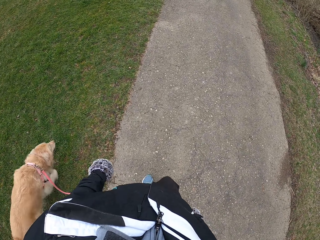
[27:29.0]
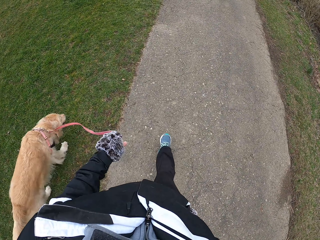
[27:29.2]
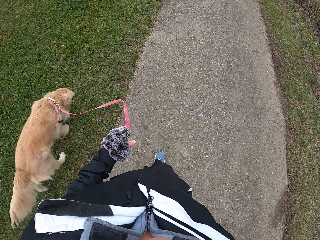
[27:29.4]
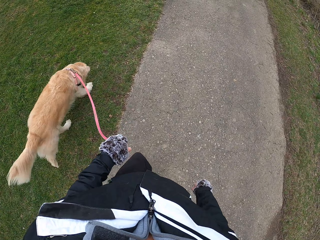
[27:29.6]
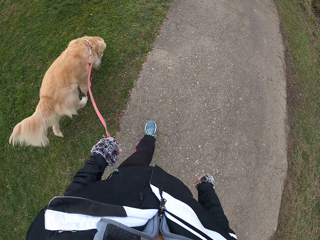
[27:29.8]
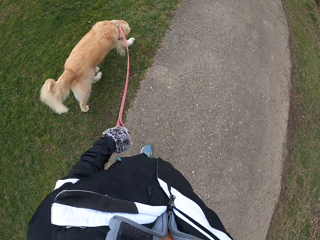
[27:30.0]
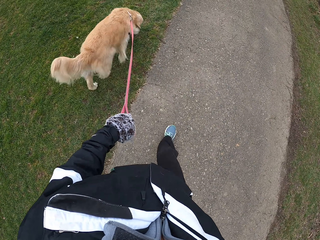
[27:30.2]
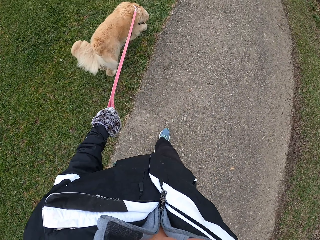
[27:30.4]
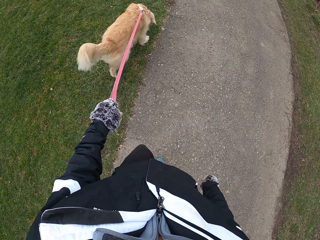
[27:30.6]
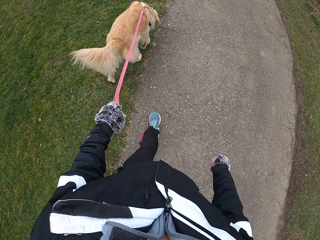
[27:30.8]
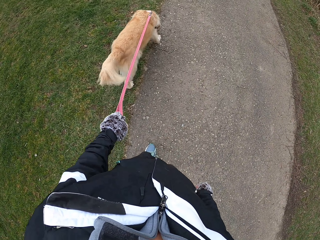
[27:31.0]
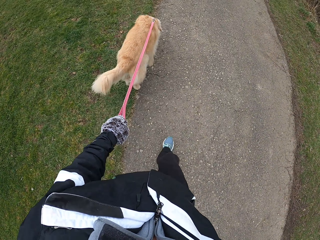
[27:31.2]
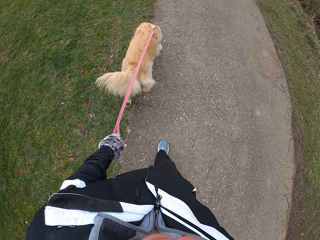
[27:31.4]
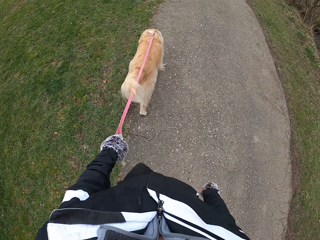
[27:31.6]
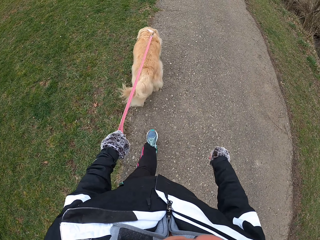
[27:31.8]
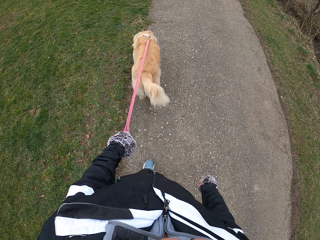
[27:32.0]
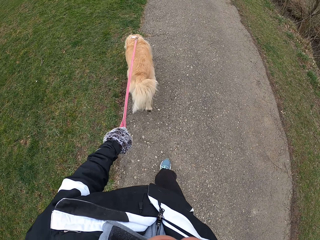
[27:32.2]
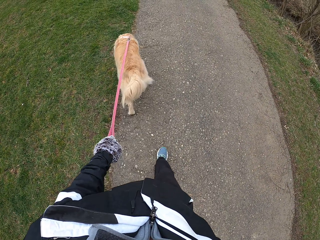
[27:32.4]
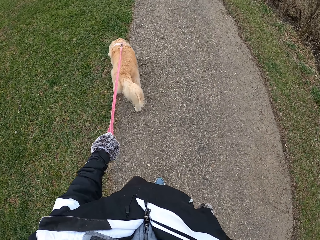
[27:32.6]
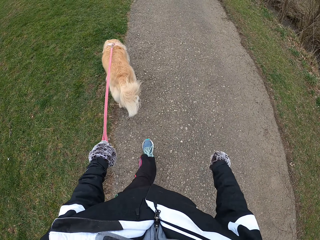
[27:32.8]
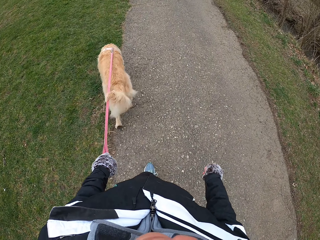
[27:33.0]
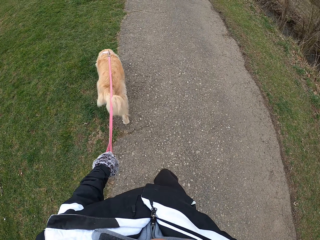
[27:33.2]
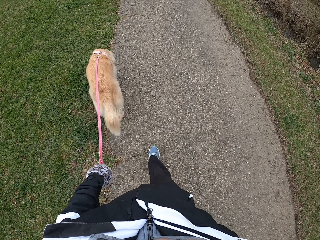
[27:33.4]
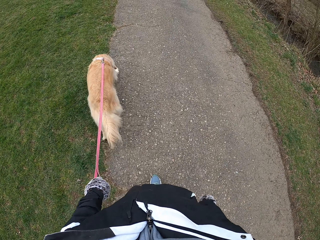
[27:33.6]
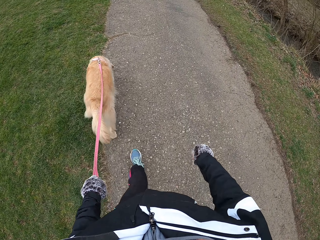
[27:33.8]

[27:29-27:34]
The camera wearer walks with his dog on the pathway.

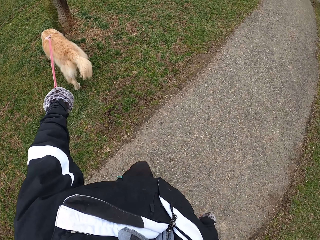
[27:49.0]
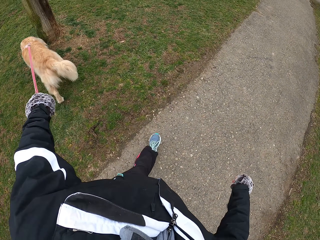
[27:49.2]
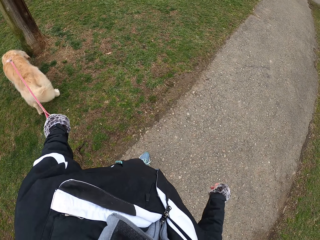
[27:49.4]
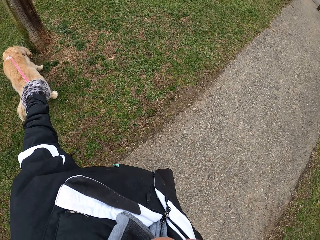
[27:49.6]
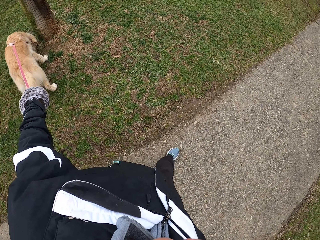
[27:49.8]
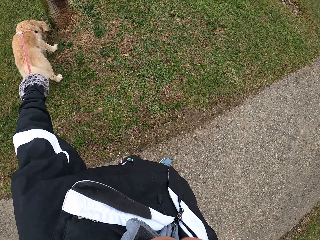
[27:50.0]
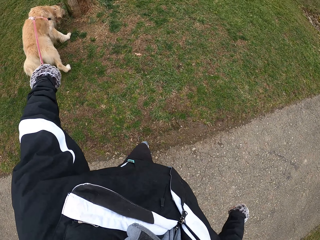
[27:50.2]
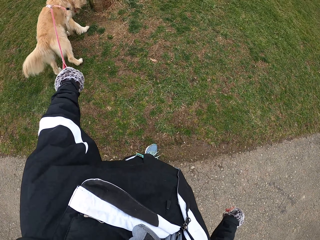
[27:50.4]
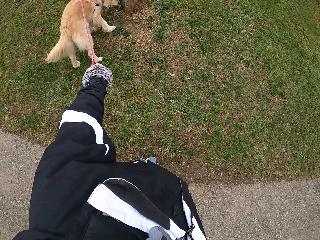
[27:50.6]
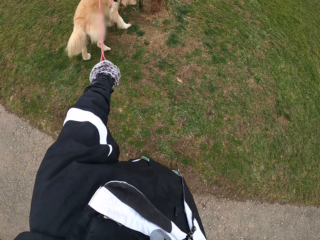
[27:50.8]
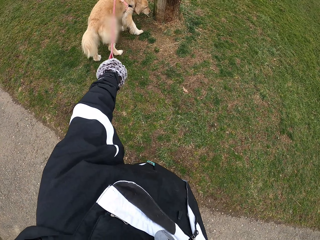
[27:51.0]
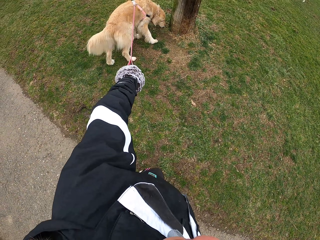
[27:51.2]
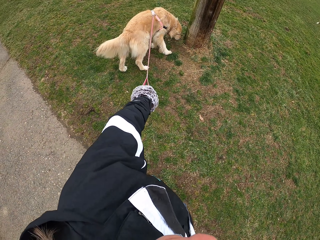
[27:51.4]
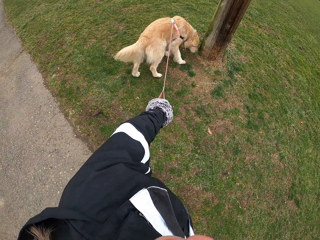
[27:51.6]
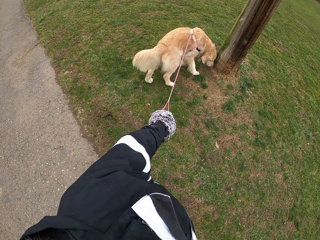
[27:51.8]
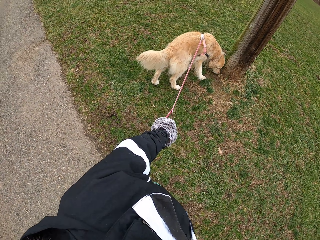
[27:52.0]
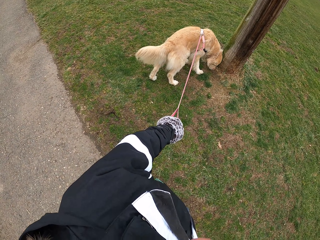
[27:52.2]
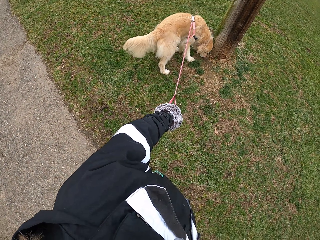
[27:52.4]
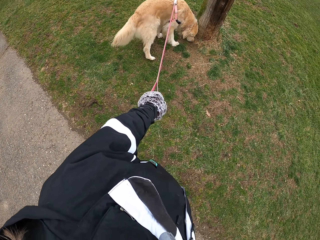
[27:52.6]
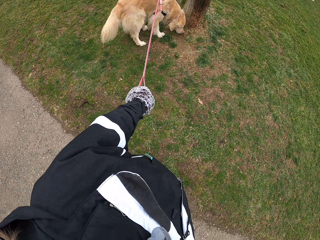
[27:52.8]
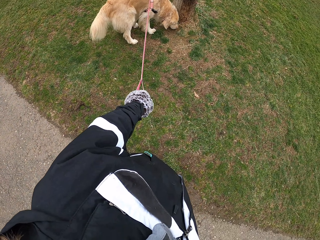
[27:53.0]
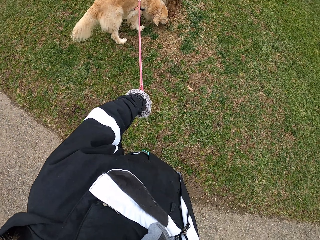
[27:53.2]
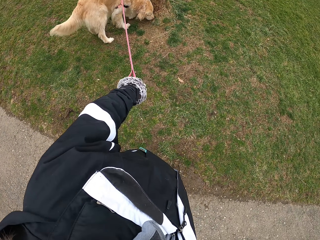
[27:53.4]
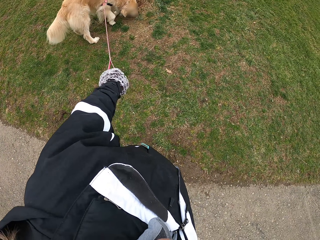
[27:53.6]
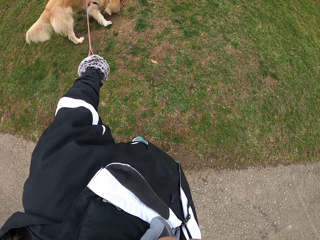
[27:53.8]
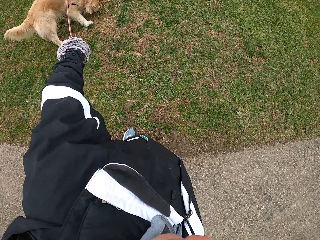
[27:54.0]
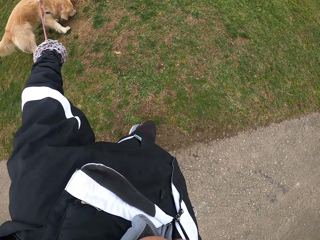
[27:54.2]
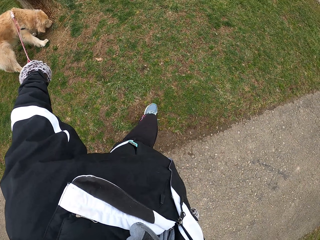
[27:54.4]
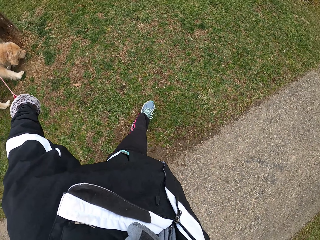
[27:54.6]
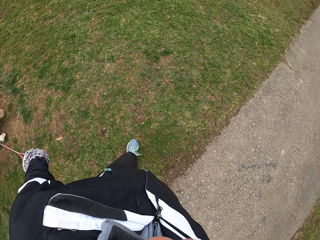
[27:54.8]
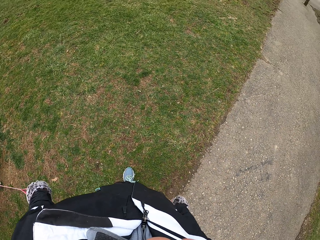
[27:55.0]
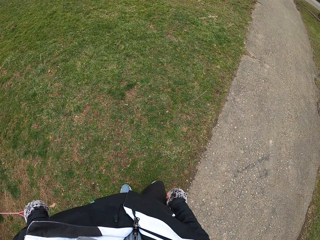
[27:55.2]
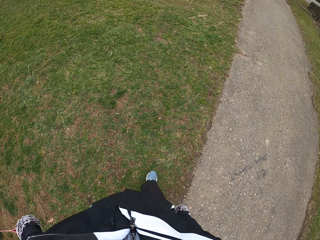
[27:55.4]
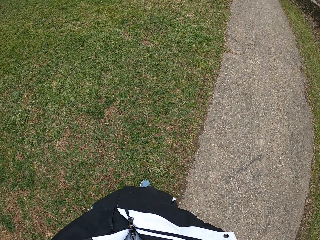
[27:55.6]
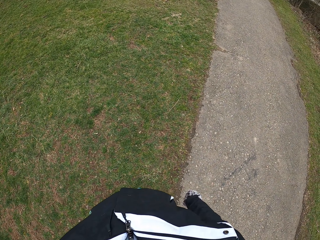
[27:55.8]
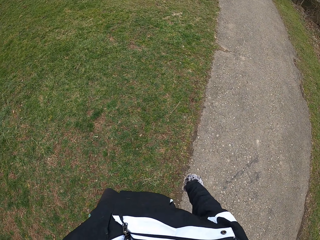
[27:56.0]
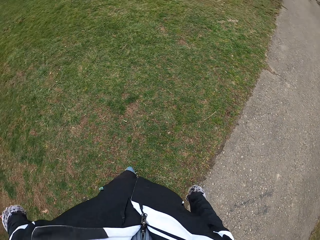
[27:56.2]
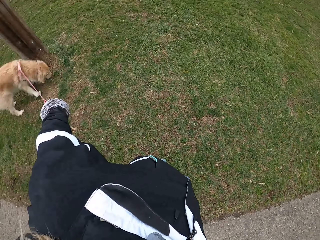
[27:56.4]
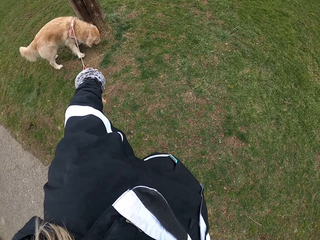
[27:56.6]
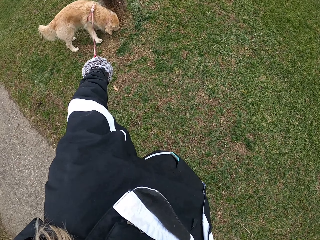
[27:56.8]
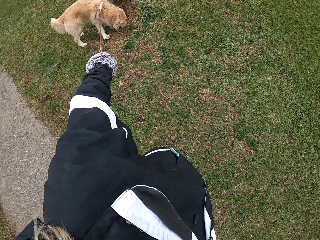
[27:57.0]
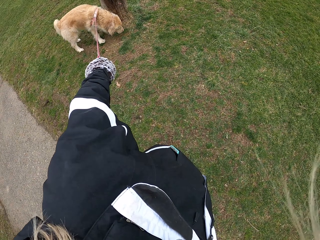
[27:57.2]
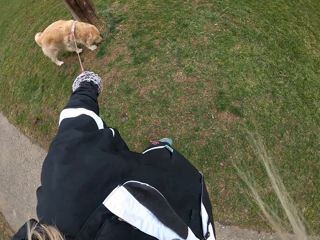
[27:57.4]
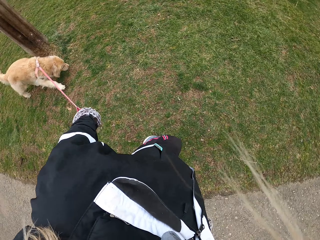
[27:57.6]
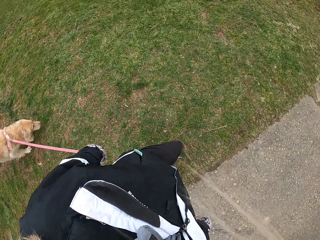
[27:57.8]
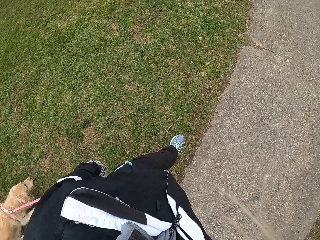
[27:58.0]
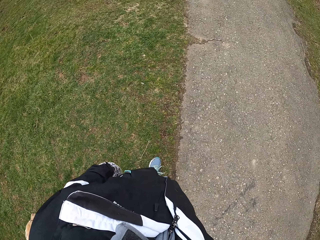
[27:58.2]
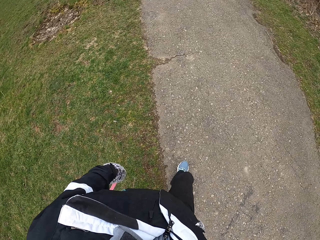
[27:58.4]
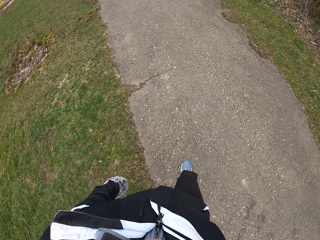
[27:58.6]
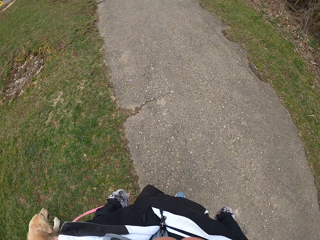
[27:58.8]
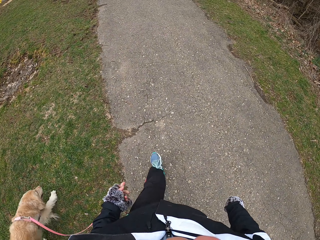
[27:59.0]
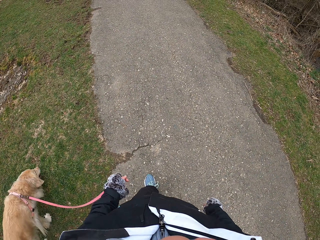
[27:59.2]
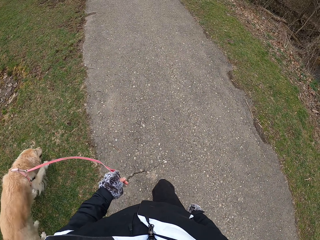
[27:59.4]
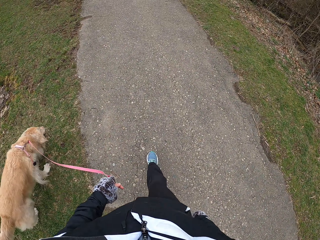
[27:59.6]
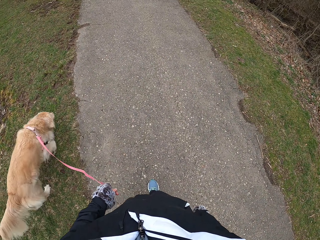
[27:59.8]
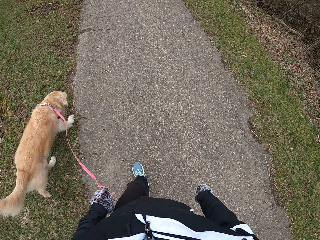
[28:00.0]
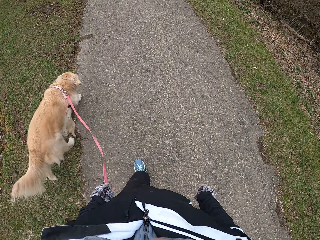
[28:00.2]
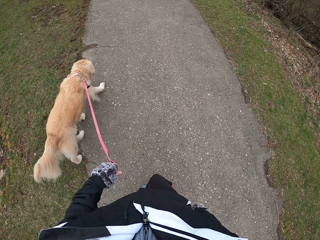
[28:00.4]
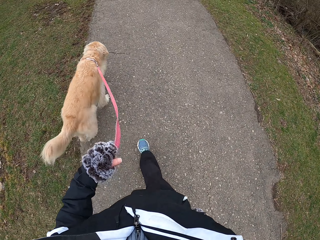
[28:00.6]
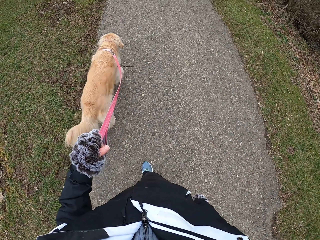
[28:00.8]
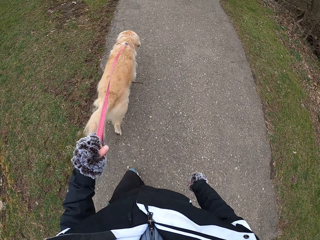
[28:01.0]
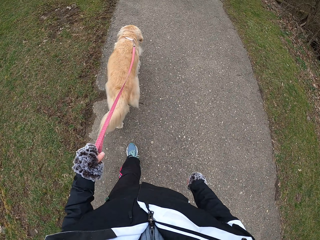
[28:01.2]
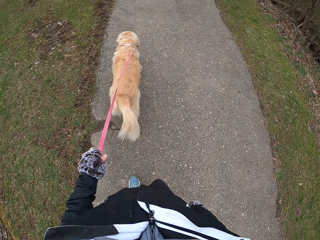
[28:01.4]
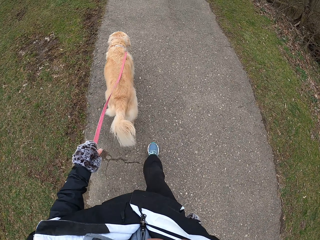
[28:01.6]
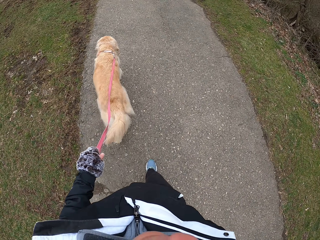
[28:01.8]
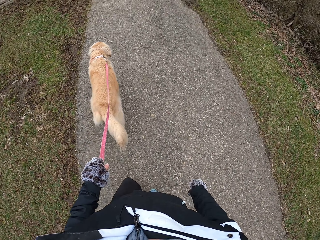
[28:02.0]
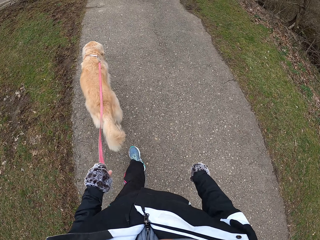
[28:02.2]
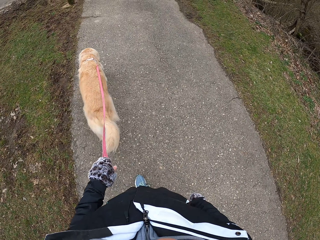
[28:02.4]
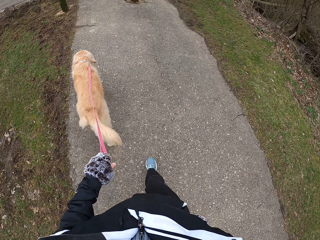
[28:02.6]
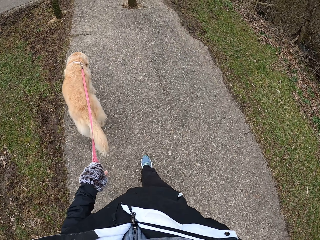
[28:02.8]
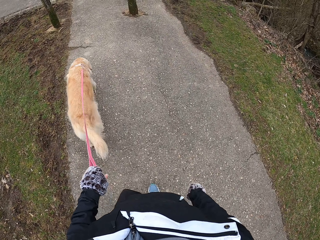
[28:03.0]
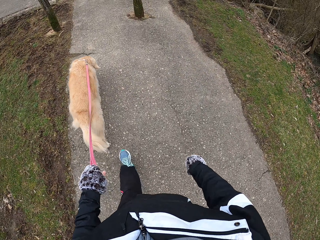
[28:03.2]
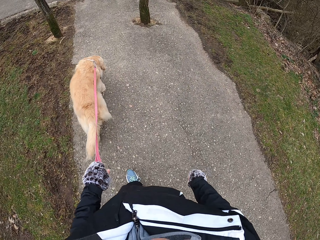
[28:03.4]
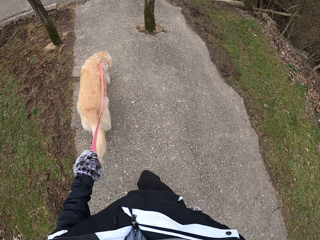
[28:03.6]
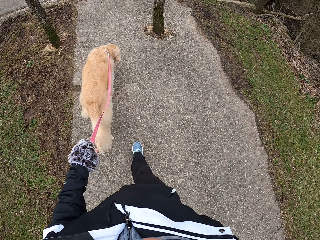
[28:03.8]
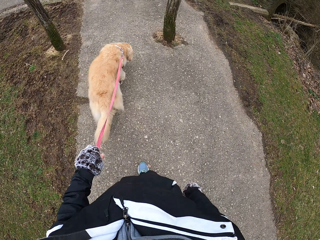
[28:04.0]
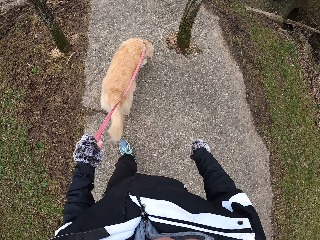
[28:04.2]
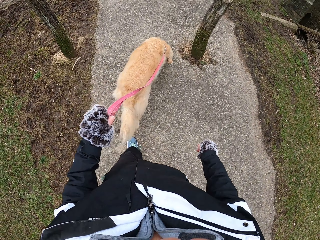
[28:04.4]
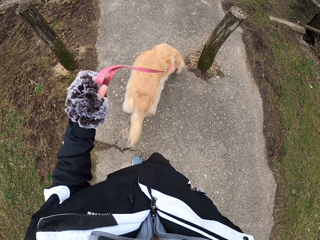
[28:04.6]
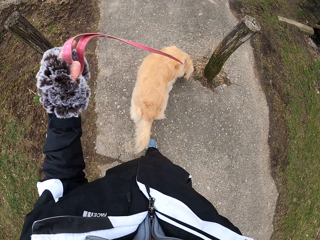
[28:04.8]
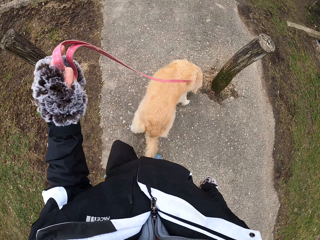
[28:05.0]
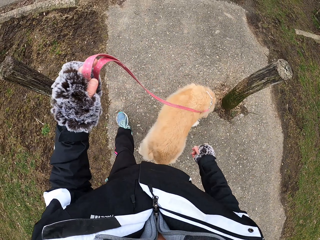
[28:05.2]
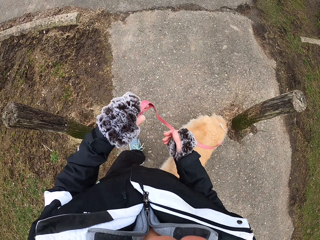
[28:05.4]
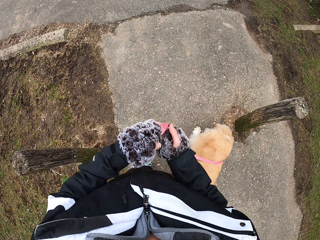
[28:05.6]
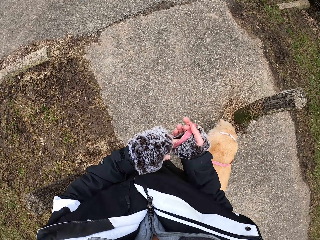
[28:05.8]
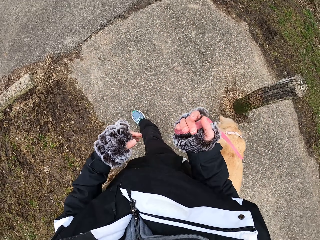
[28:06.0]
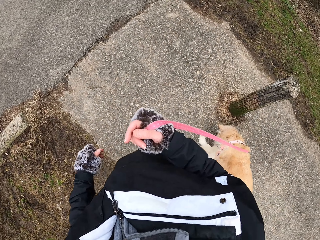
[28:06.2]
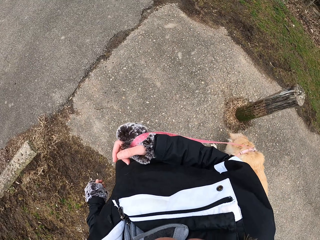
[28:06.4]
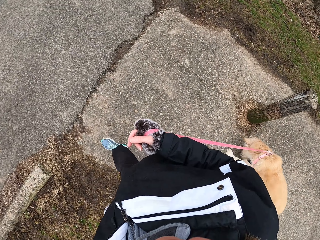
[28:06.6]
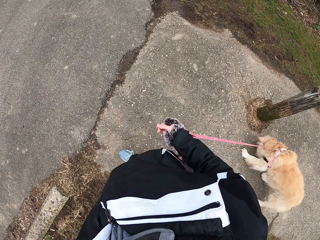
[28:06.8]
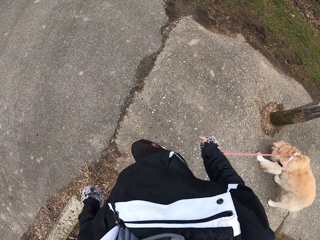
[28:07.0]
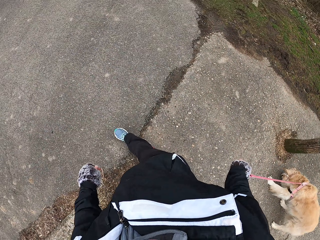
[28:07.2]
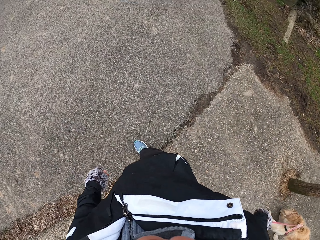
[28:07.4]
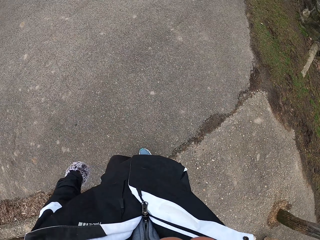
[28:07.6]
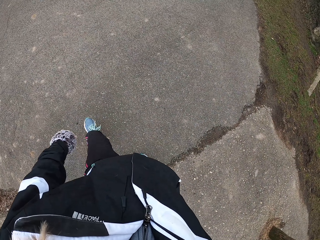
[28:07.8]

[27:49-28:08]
The camera wearer stops on the pathway. They take a few steps. They look around. They walk with their dog on the pathway. They lift the leash up. They pass the leash to the right hand.
